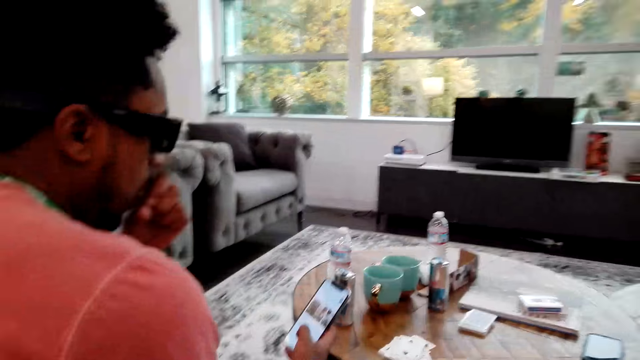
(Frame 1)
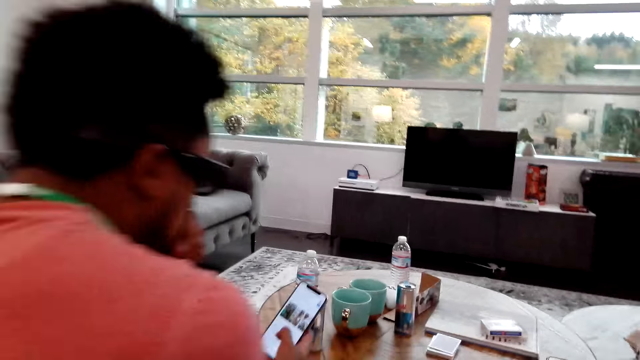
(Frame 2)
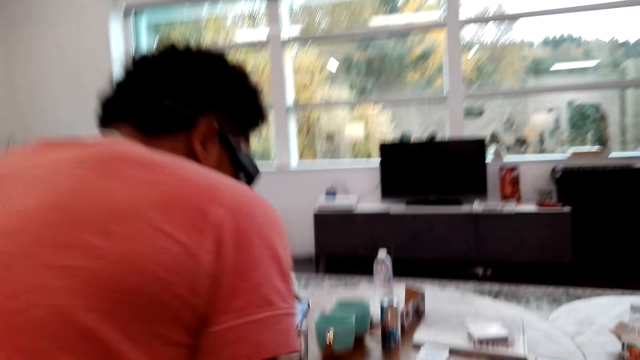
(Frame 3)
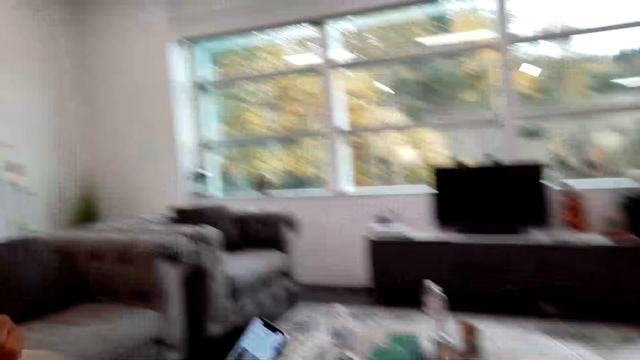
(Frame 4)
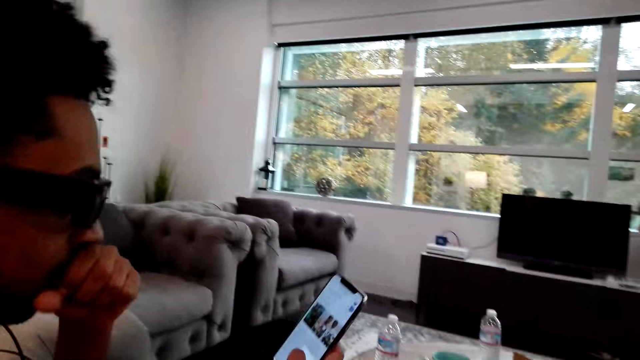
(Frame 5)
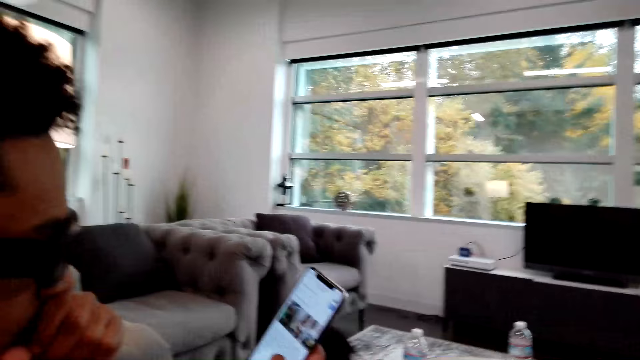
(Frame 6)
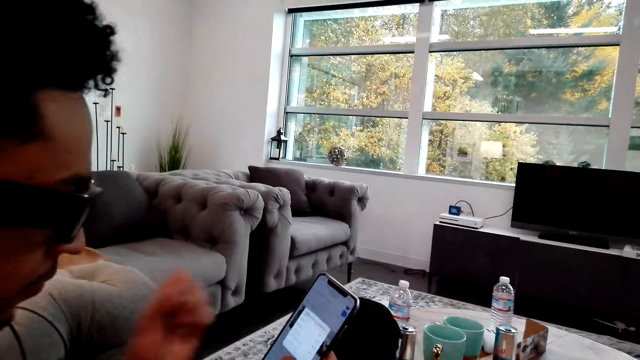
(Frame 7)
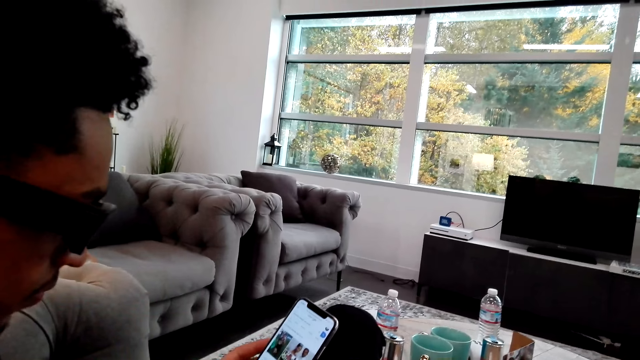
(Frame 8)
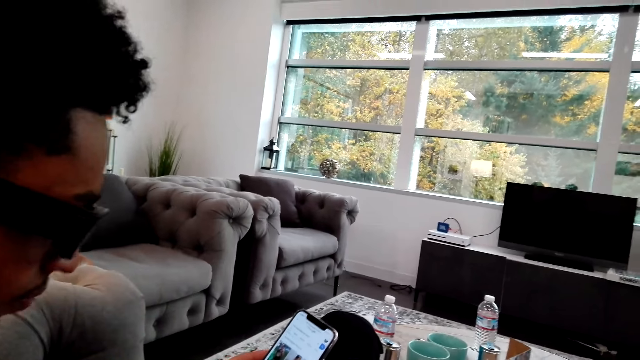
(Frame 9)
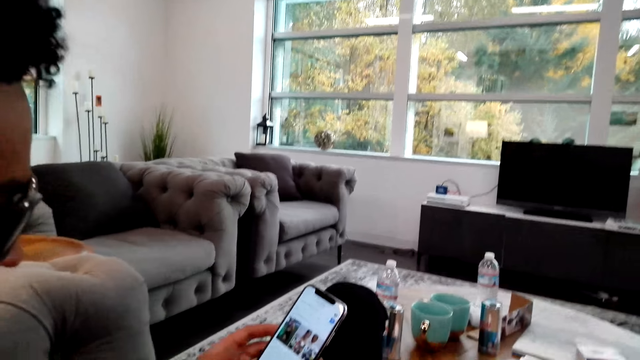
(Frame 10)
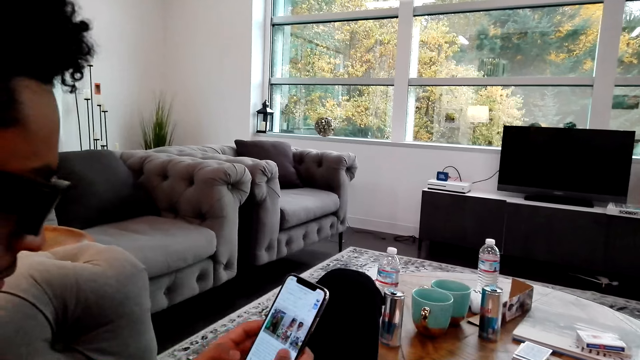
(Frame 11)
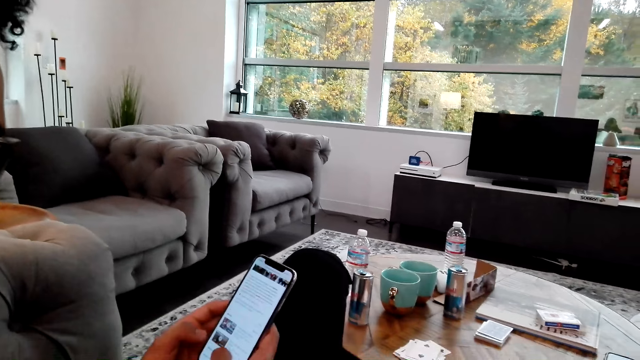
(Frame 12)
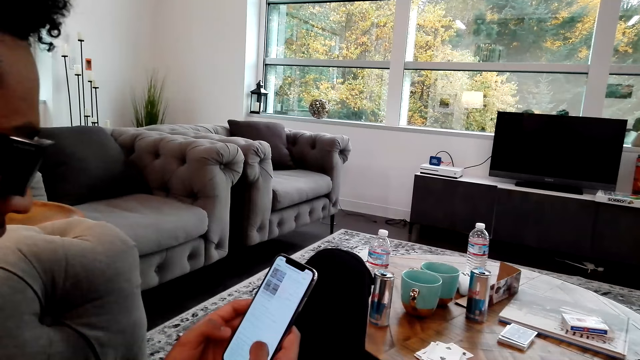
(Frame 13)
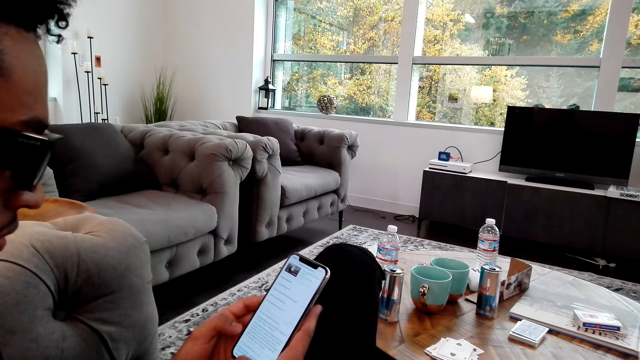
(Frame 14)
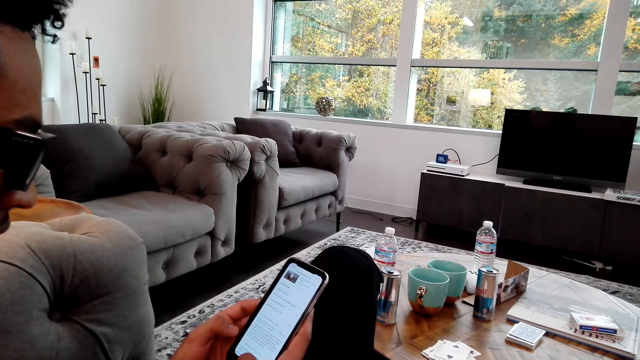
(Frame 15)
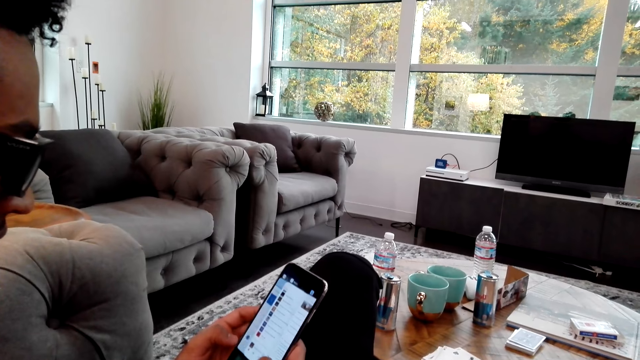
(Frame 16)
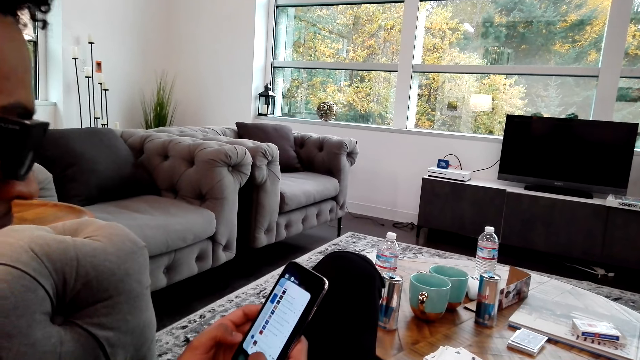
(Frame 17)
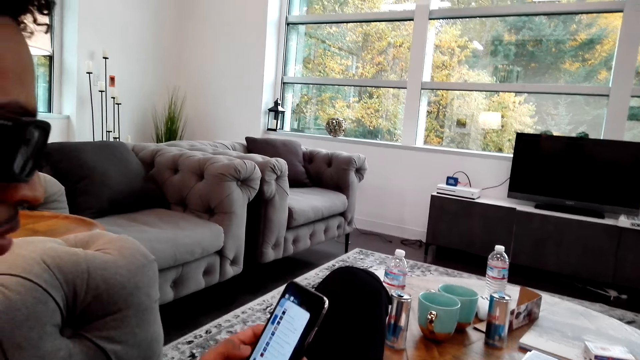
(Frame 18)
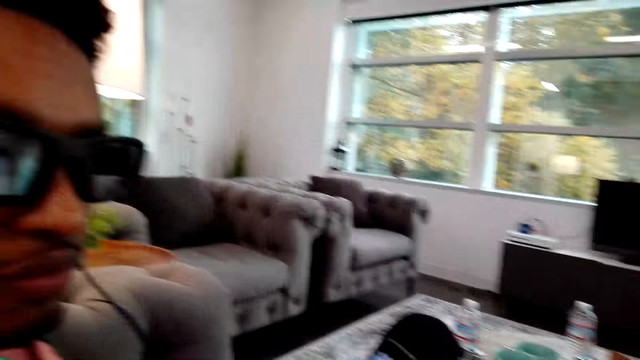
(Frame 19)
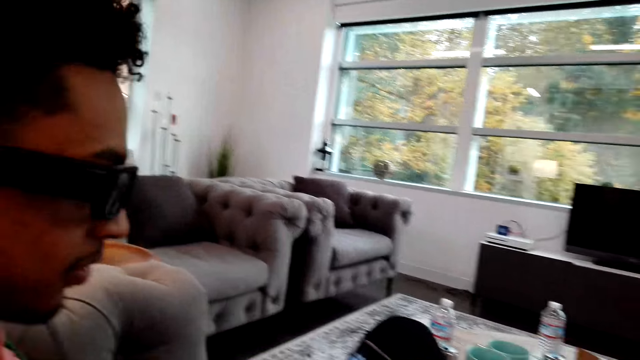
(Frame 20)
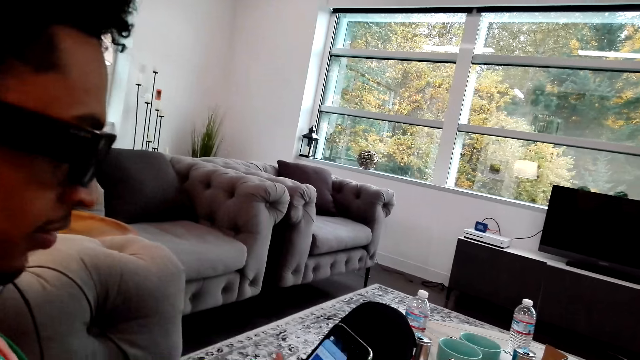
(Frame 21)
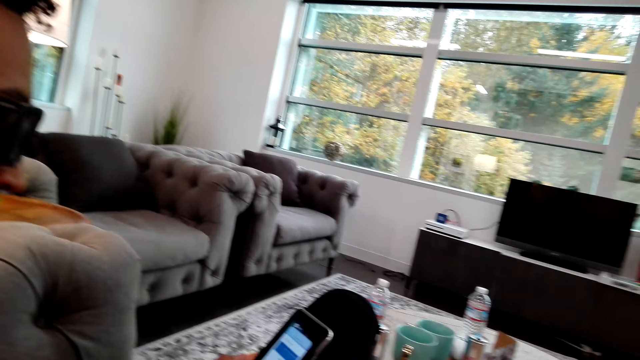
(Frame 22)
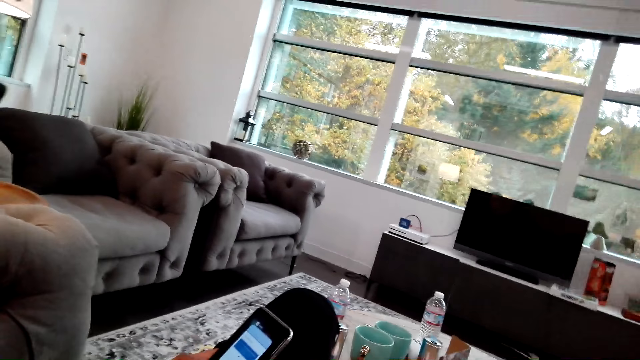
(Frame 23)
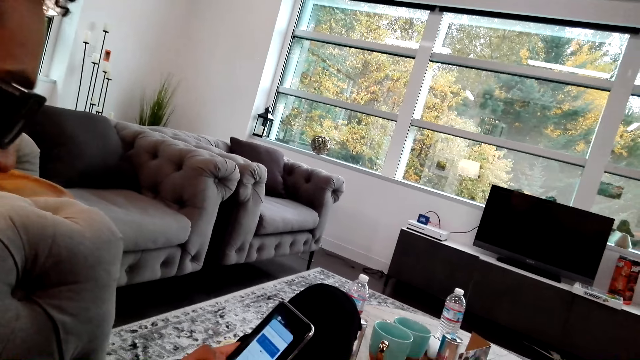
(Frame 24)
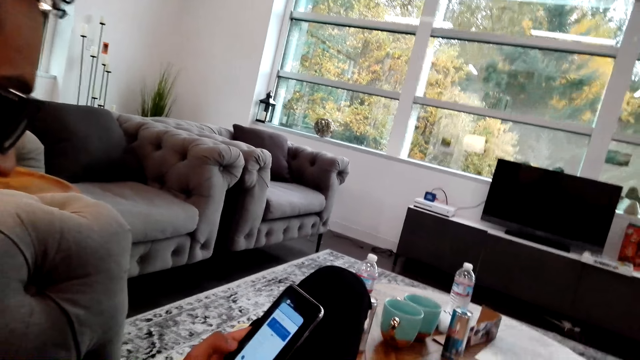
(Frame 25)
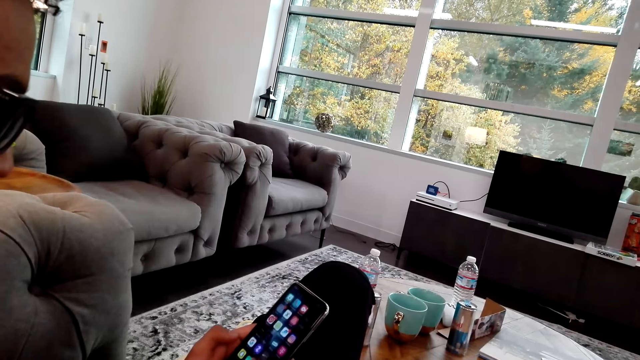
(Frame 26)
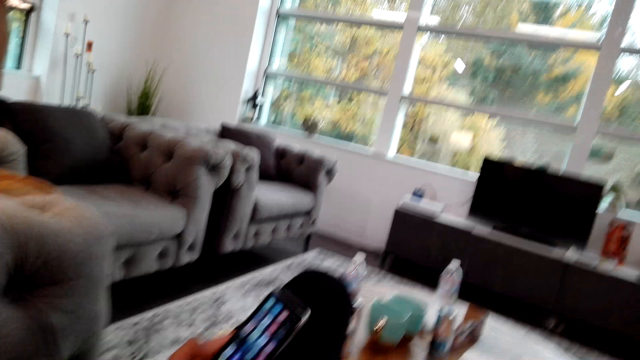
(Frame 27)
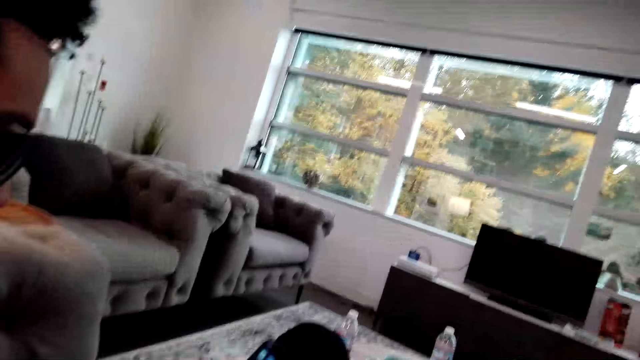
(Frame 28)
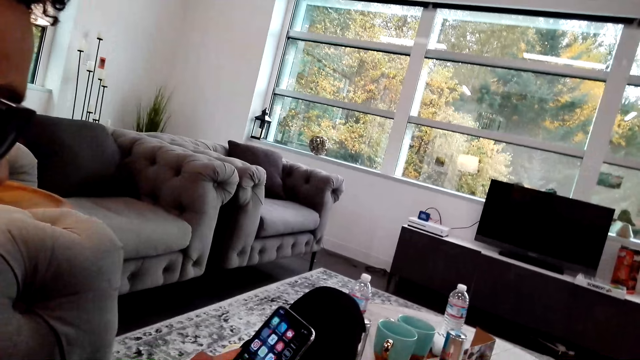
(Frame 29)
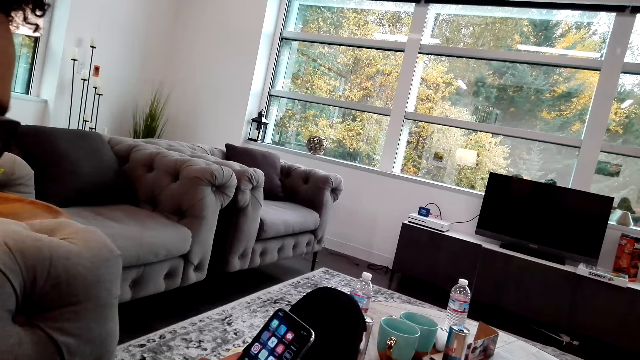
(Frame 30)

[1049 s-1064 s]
A man operates the phone. He holds his cellphone. He fidgets. He operates the phone. He scrolls his cellphone. He talks to the camera wearer. He operates the phone.

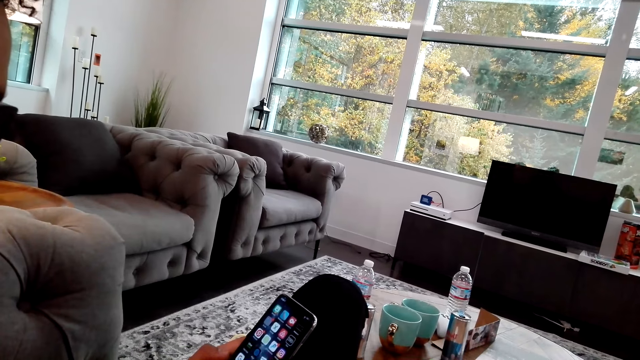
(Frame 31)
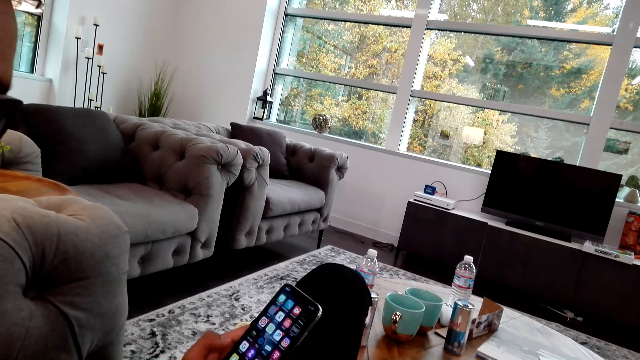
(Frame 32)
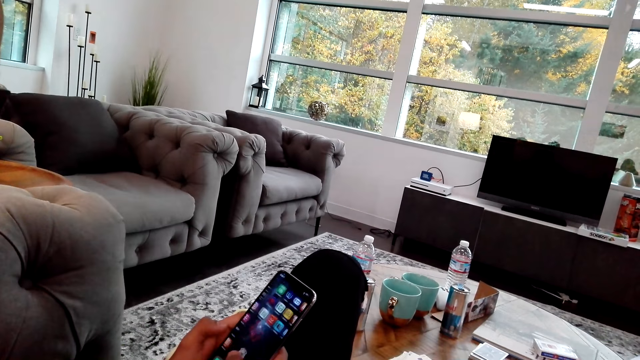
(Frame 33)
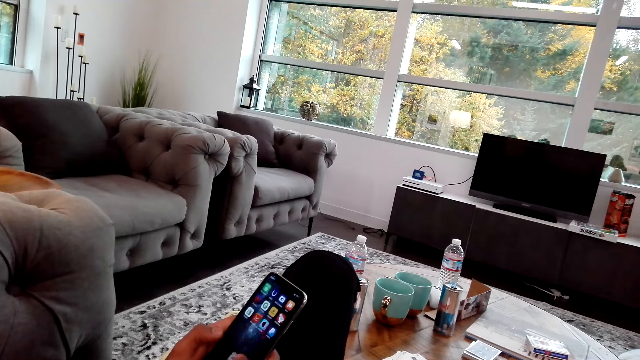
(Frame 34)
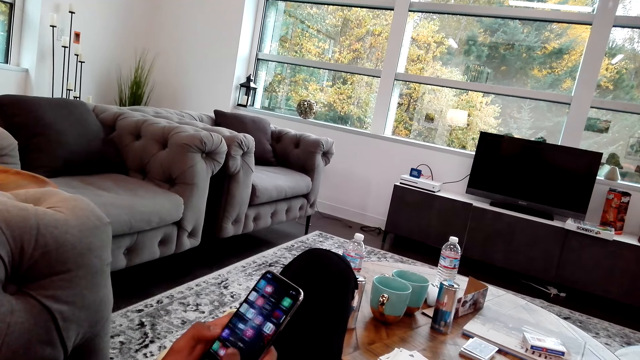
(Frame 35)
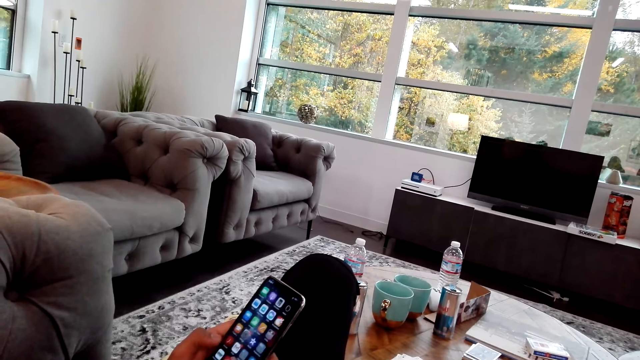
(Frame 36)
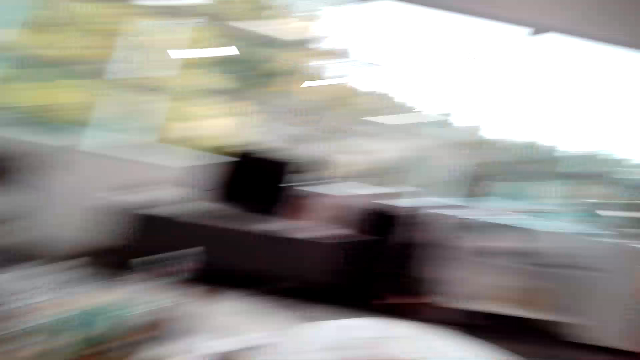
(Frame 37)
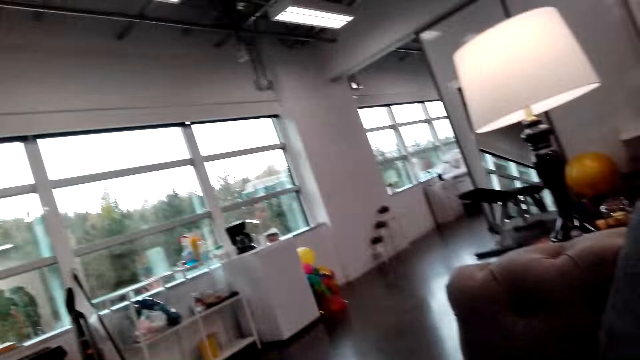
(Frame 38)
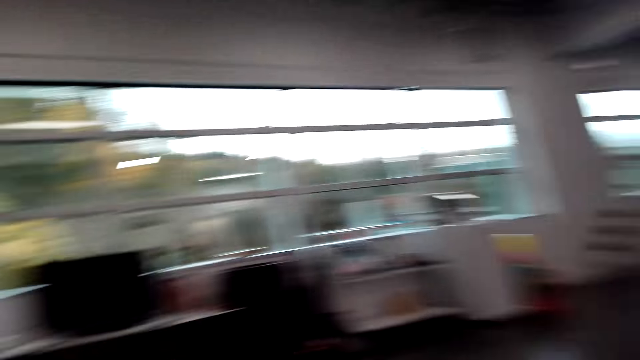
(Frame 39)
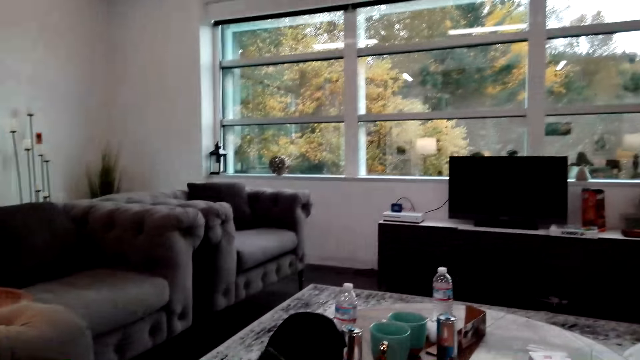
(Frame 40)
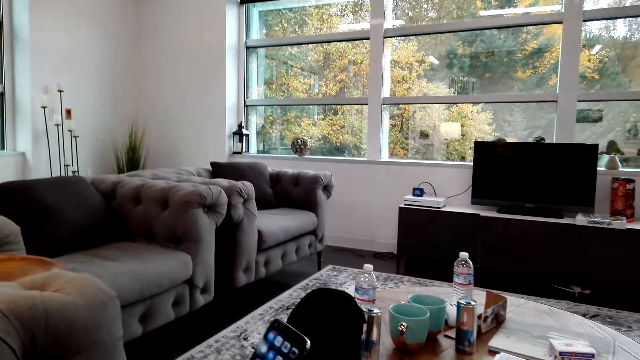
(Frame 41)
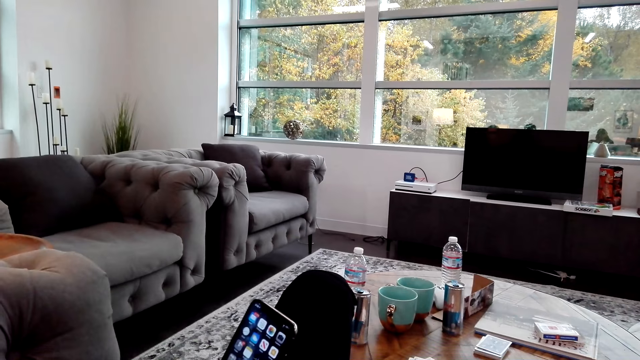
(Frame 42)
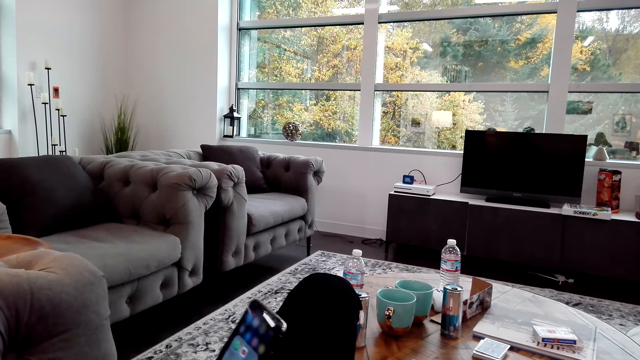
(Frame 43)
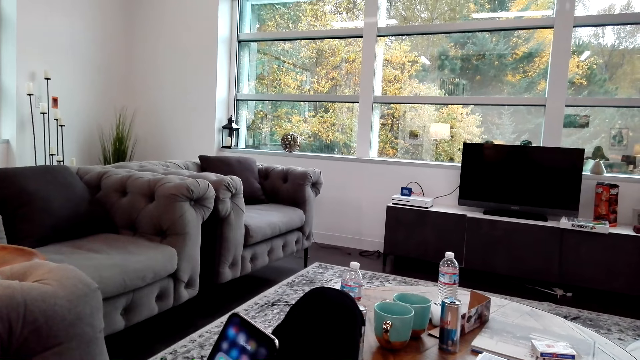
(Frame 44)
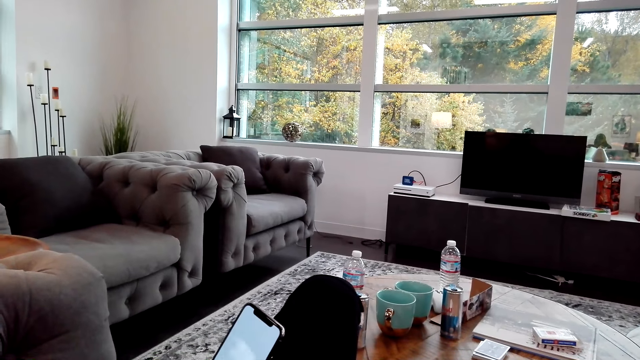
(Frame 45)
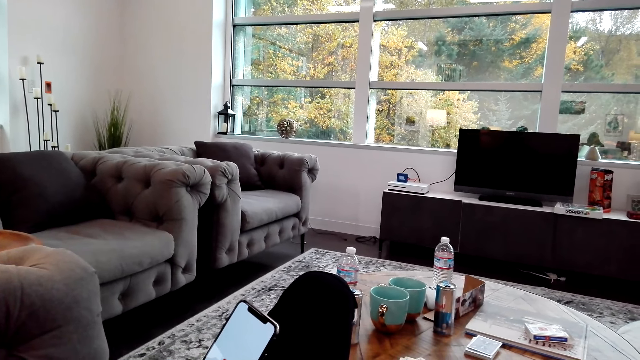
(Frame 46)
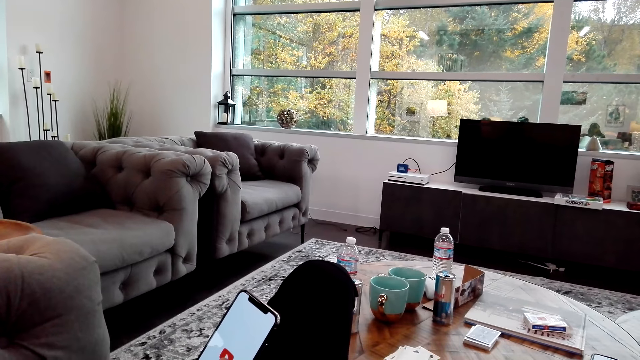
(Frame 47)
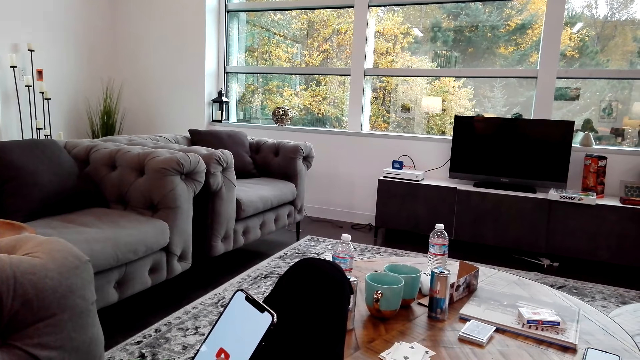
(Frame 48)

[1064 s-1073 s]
The camera wearer looks around the room.
